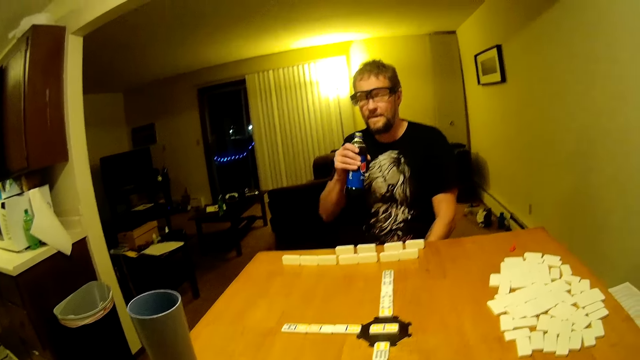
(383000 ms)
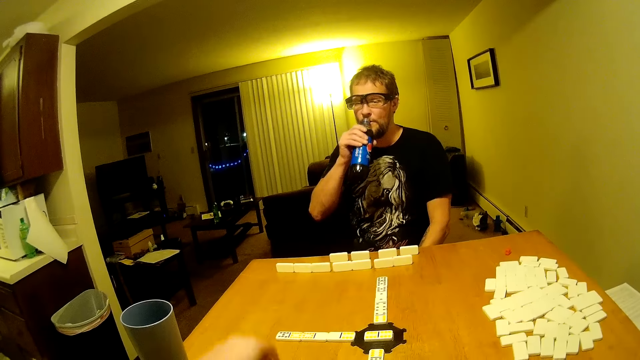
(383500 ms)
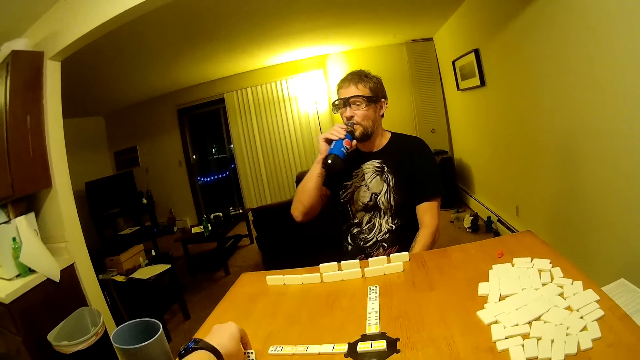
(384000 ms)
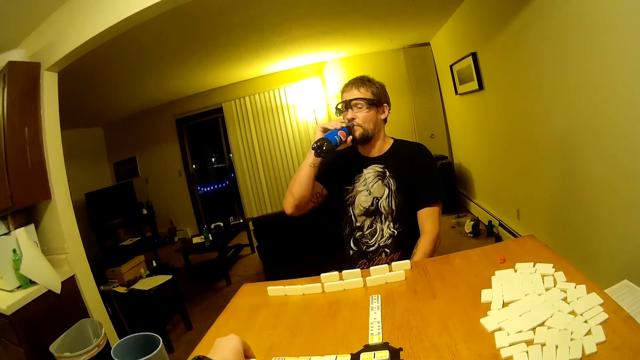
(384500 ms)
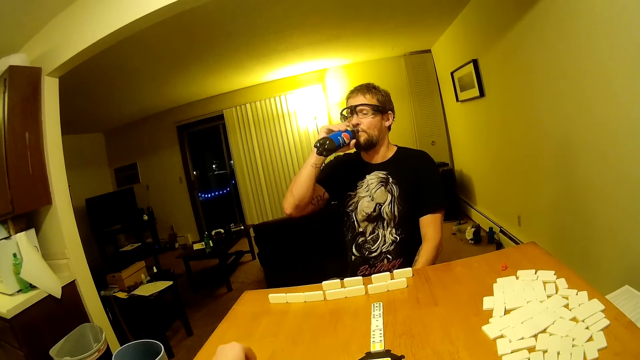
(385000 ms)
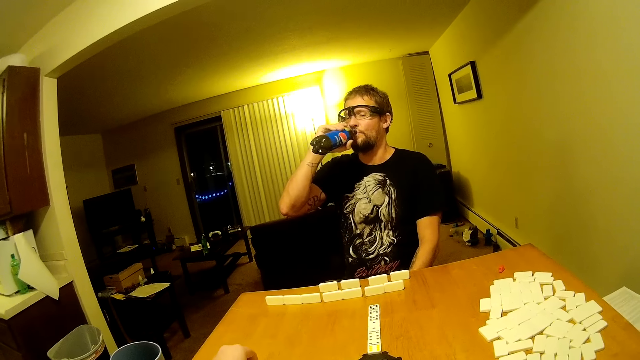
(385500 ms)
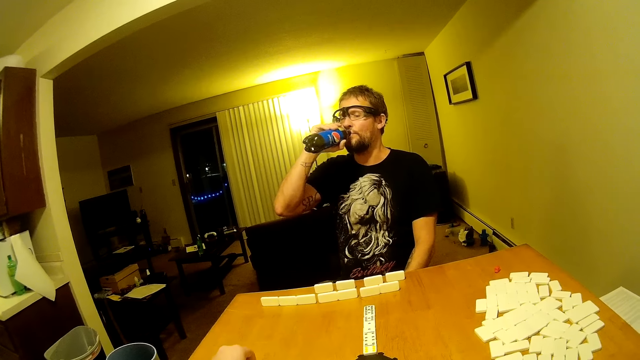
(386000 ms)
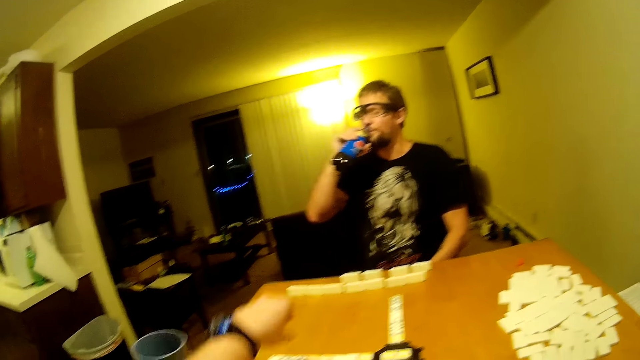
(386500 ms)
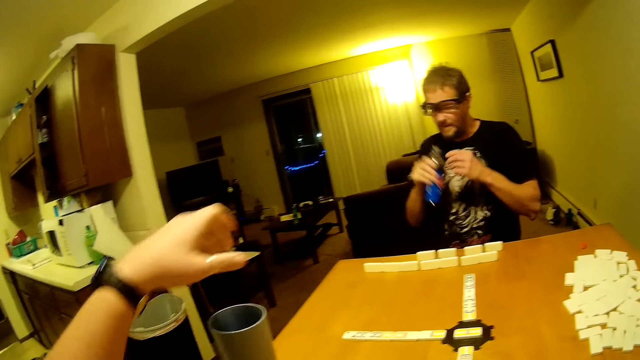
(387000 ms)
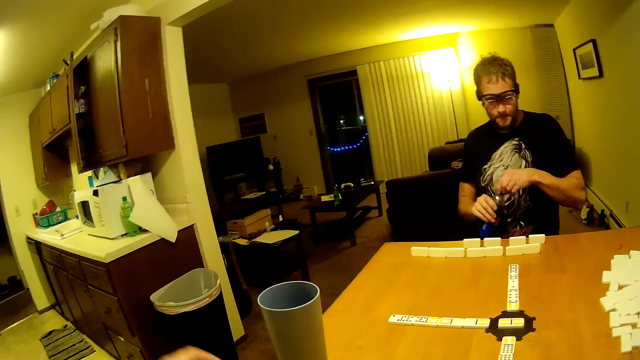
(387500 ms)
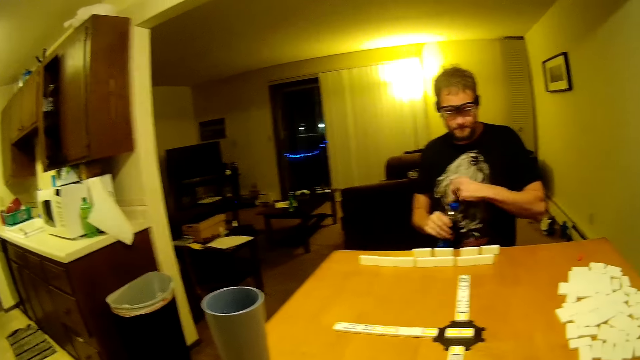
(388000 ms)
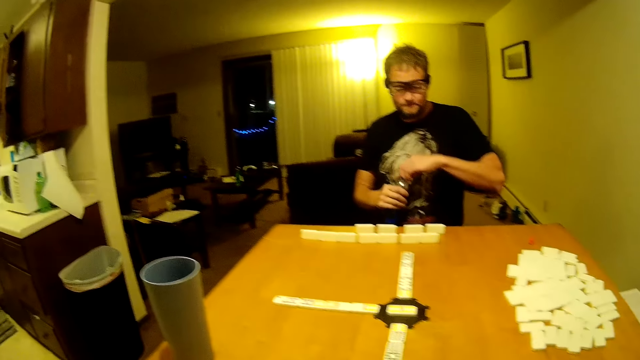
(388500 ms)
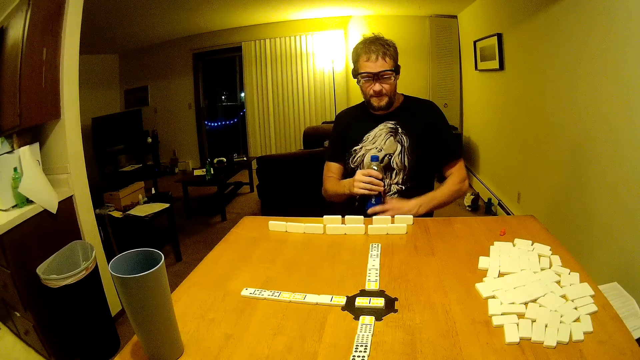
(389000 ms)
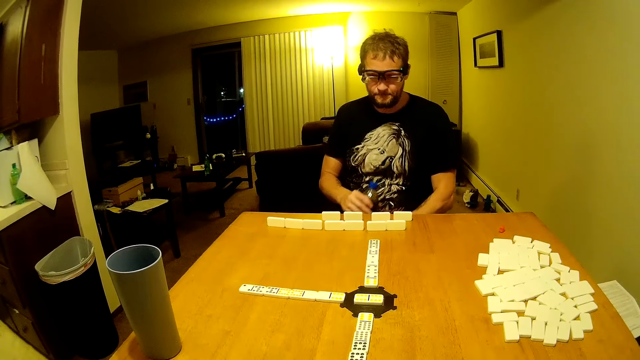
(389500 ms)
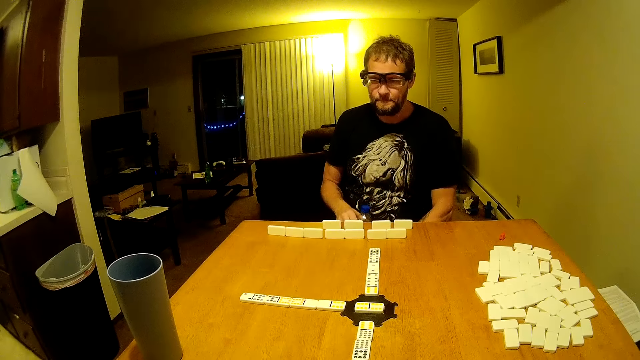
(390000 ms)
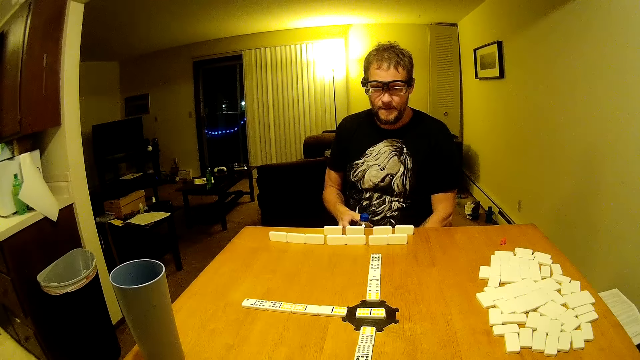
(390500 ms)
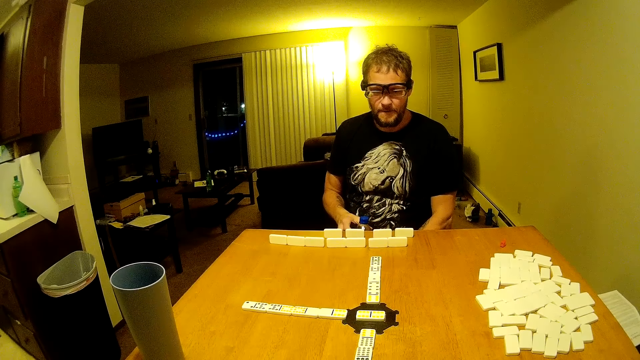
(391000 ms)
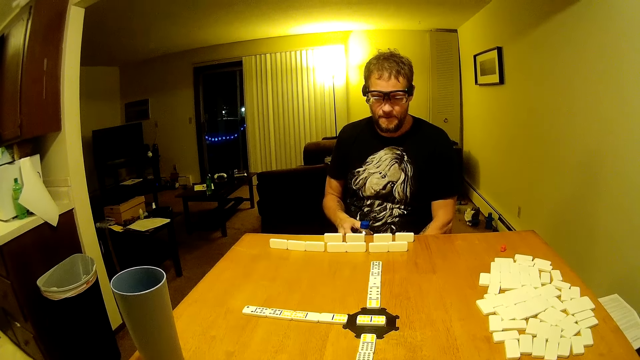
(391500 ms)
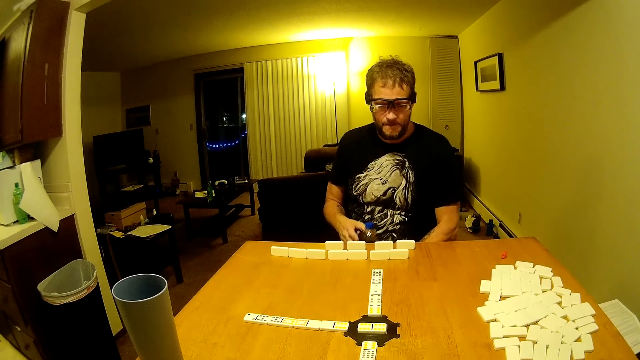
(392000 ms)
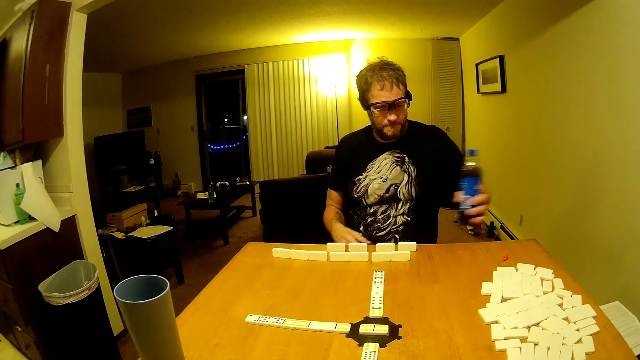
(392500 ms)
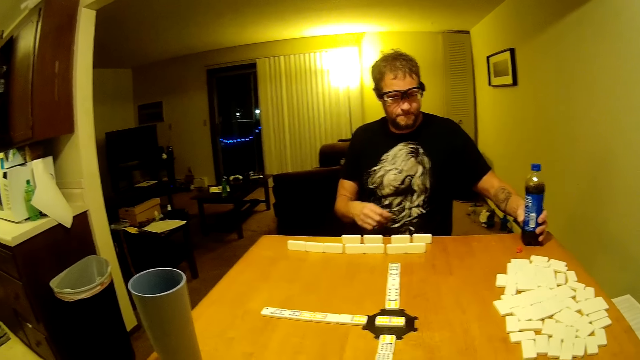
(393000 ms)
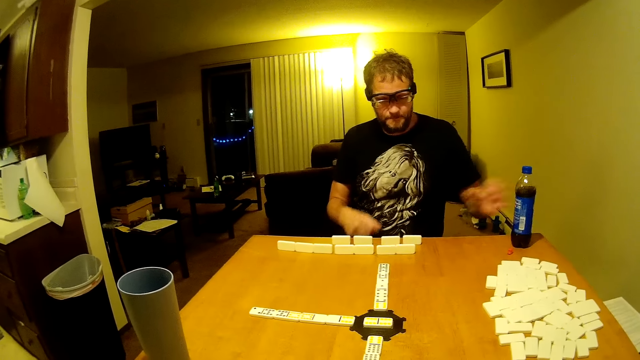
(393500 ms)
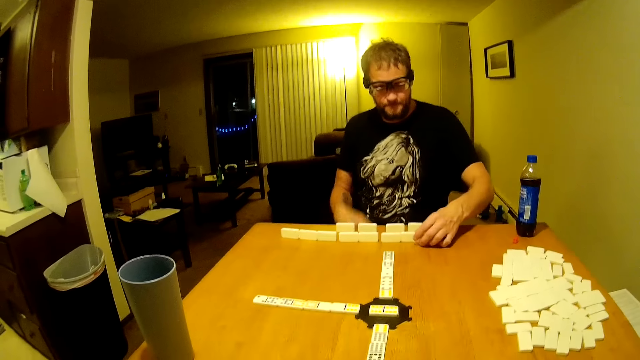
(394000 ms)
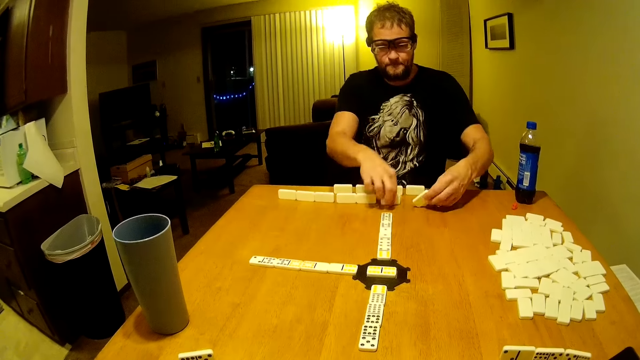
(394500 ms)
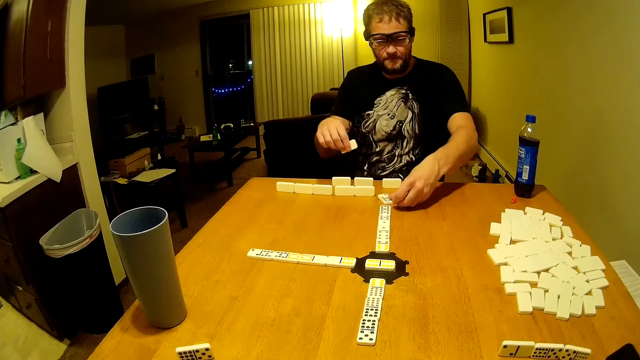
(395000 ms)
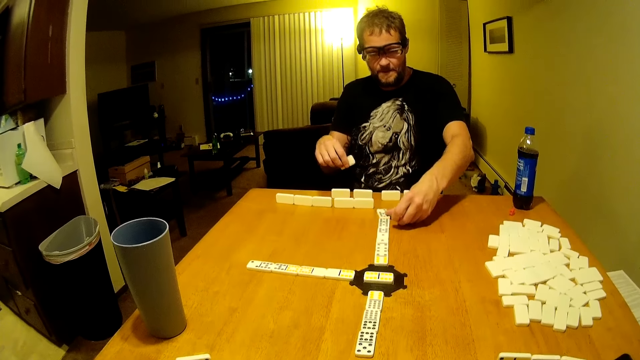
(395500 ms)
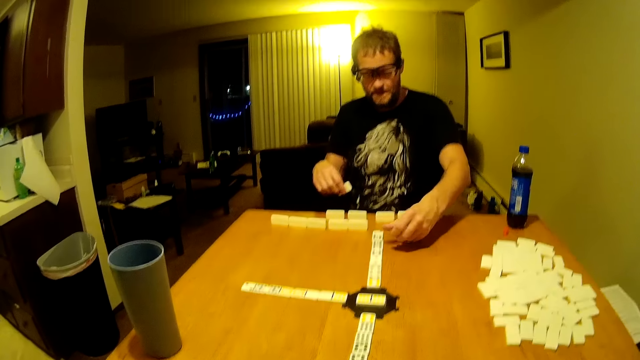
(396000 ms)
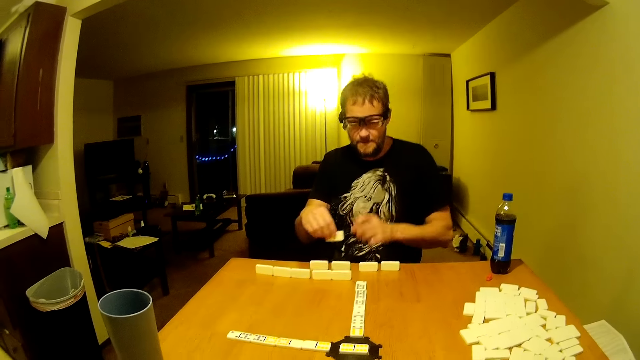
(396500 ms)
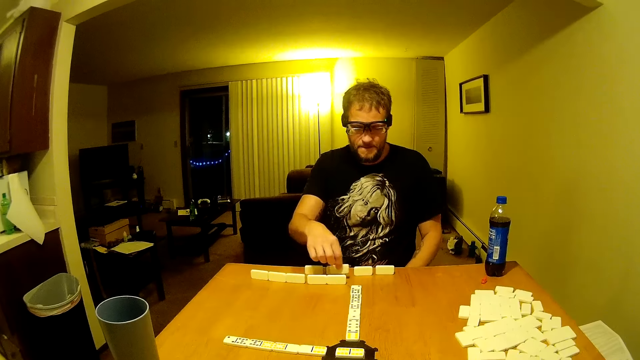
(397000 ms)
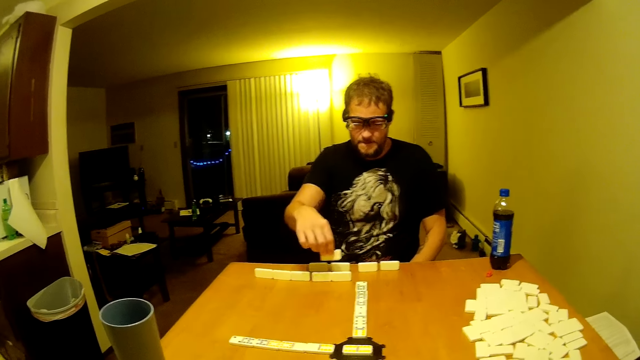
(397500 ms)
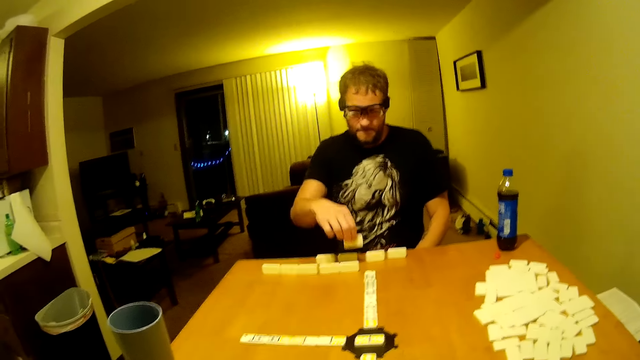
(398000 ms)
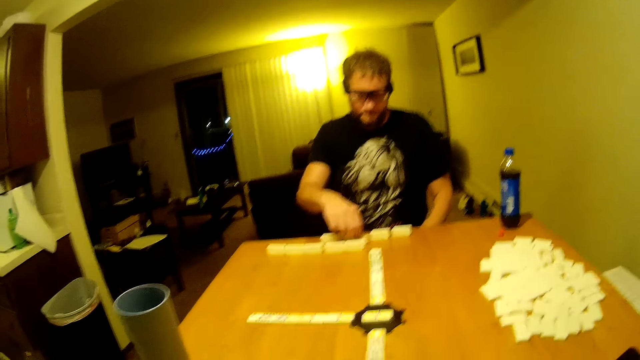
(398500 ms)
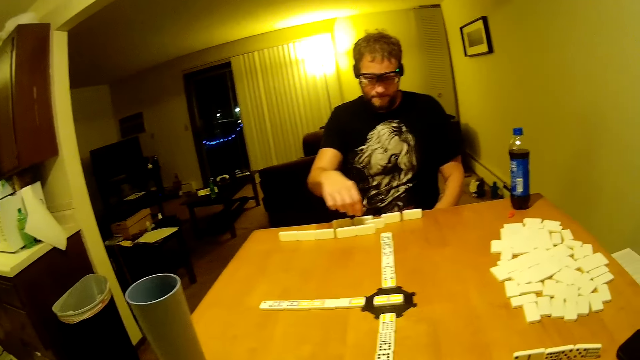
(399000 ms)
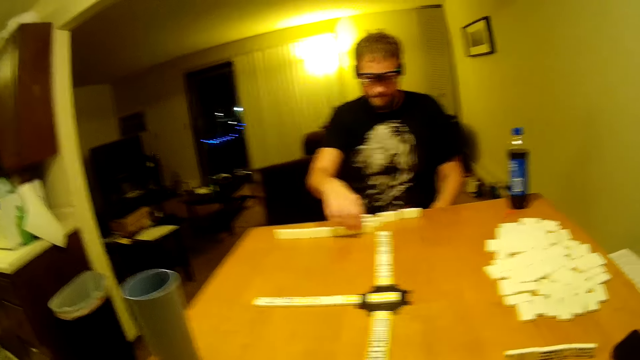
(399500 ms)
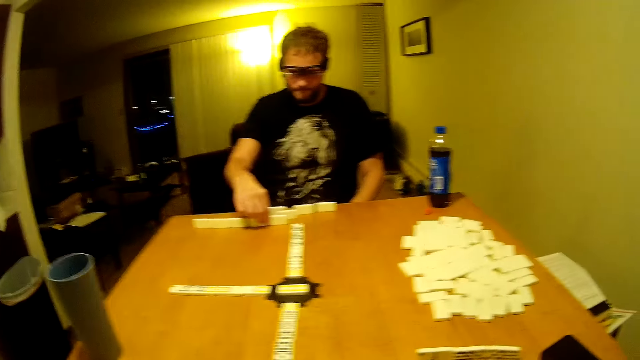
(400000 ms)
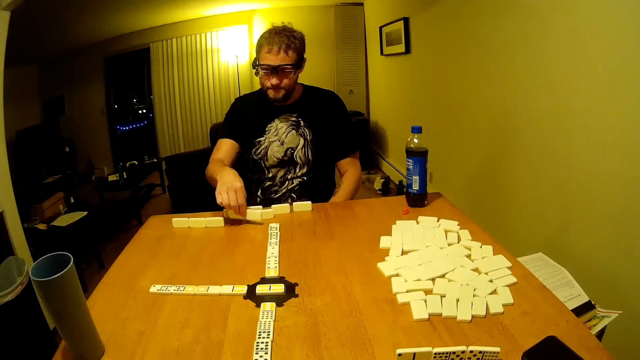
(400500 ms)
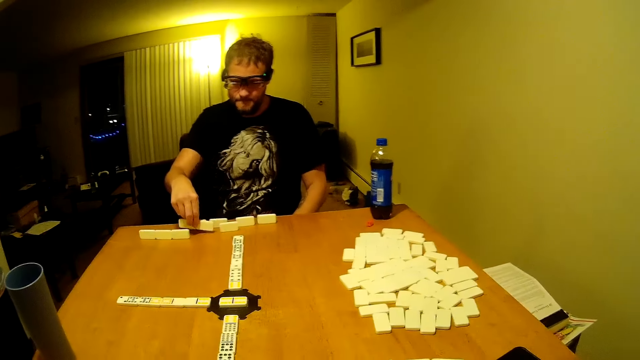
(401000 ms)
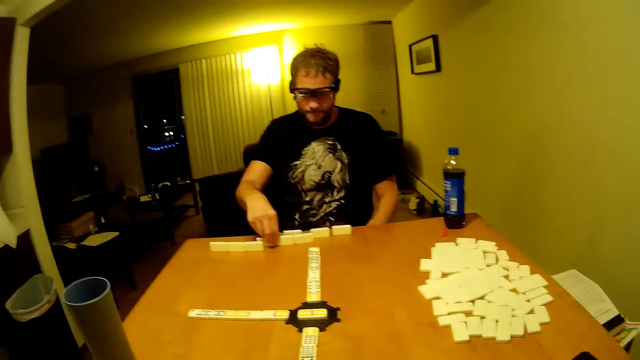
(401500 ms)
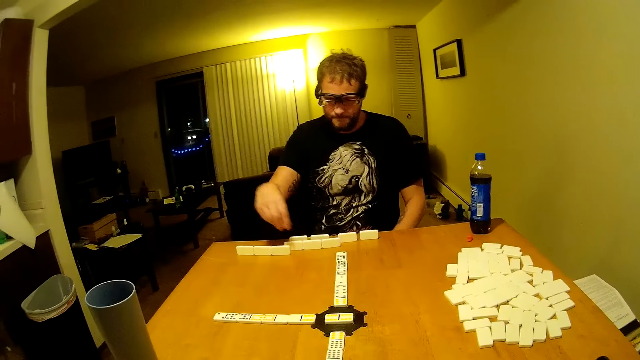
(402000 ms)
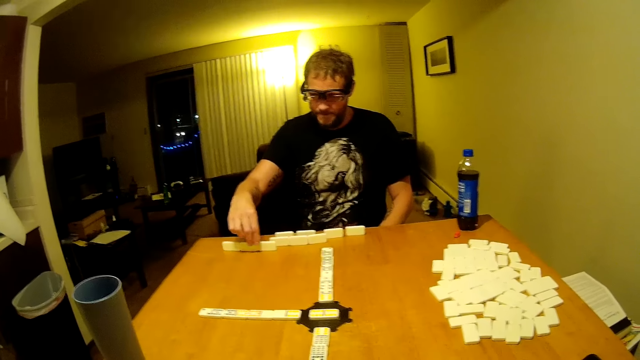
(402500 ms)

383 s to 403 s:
A man drinks soda from the bottle. The camera wearer puts a domino piece on the table. The man closes the soda bottle, puts the soda bottle on the table, drags a domino piece on the table, picks up a domino piece, arranges dominoes on the table, places the domino piece on the table and puts the domino piece on the table. The camera wearer looks around. The man picks up two domino pieces, puts the domino pieces on the table and moves dominoes on the table.
